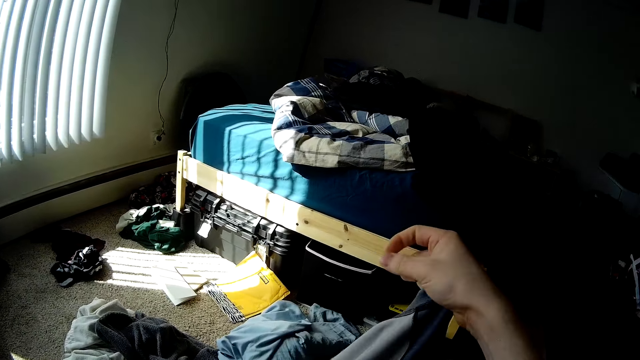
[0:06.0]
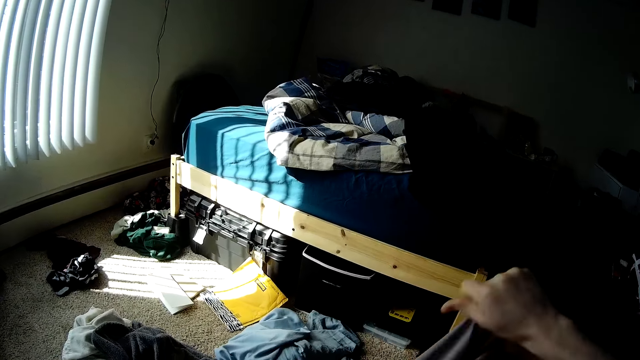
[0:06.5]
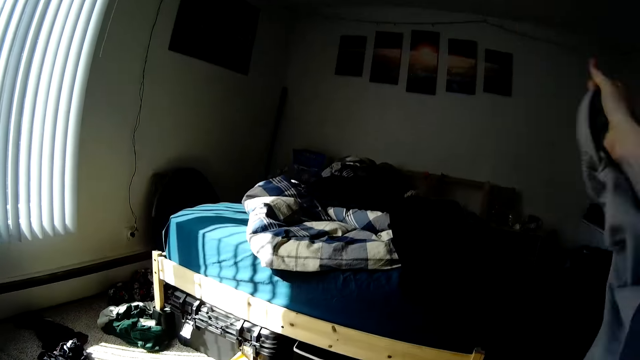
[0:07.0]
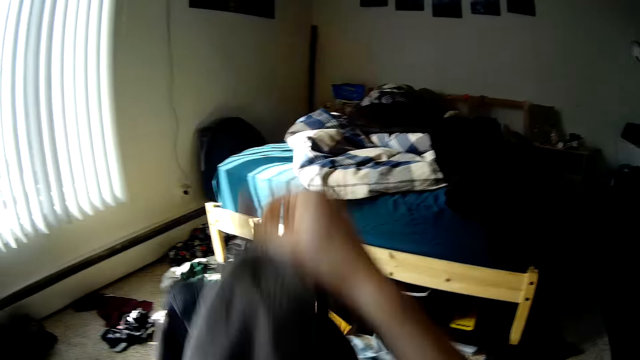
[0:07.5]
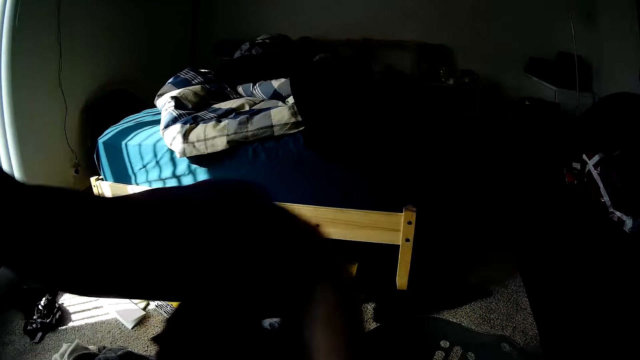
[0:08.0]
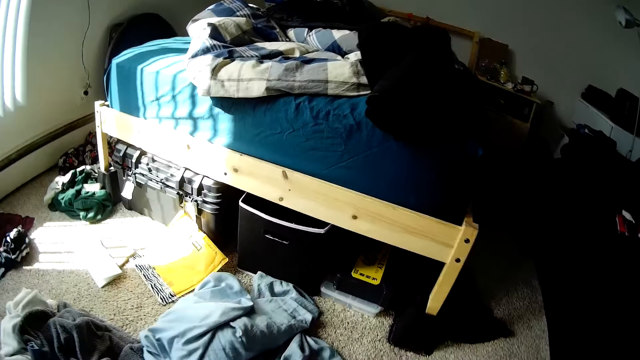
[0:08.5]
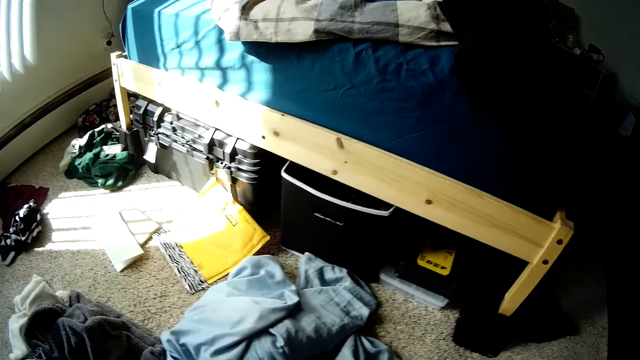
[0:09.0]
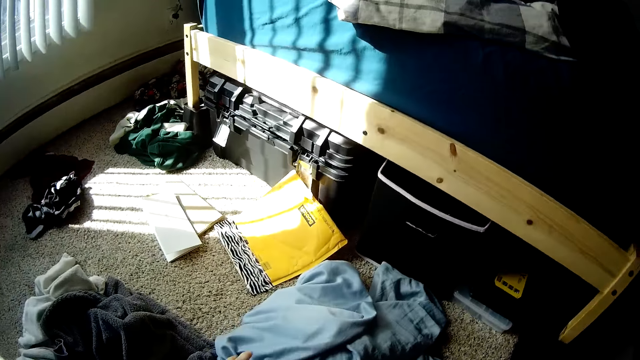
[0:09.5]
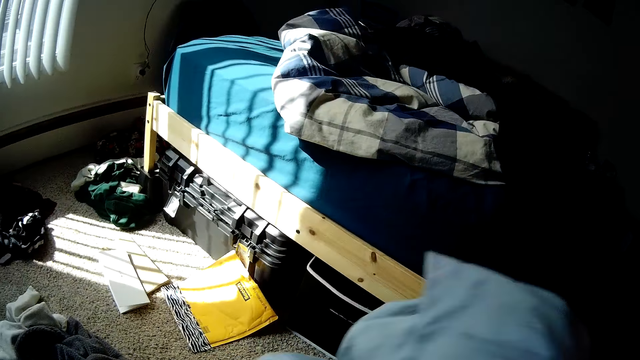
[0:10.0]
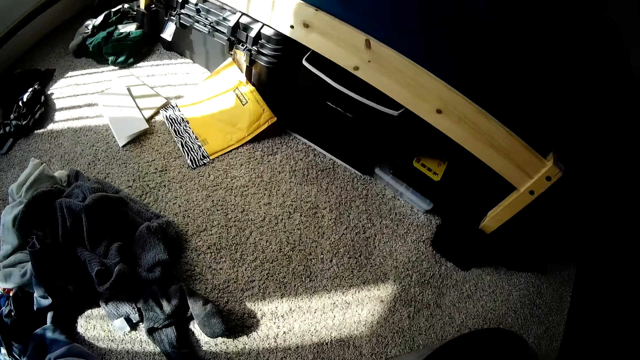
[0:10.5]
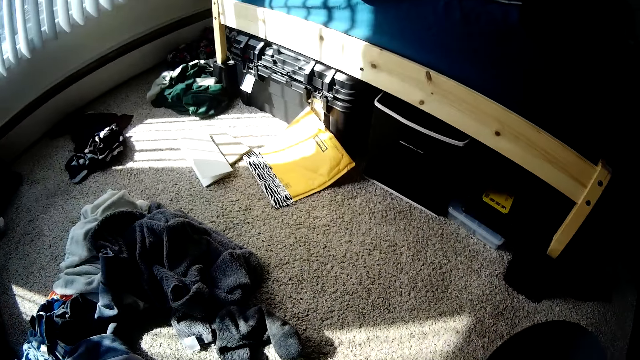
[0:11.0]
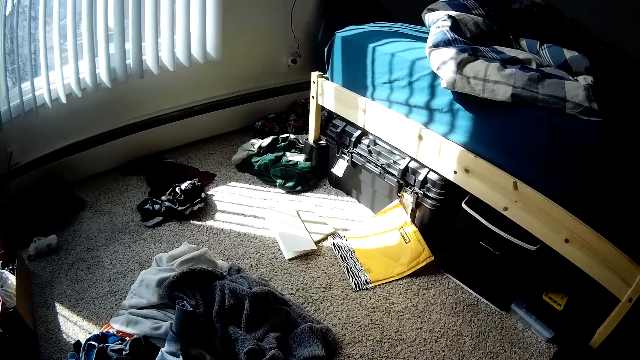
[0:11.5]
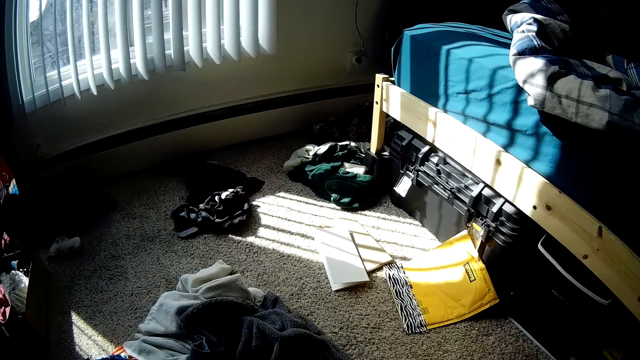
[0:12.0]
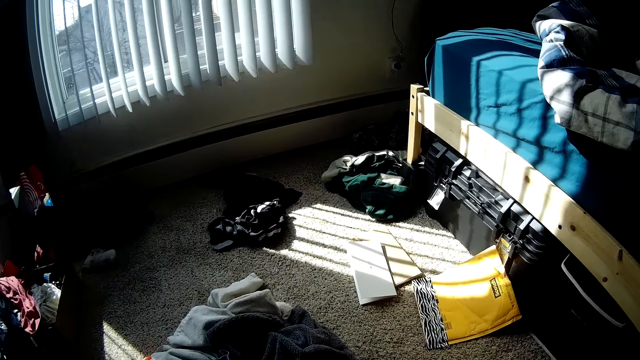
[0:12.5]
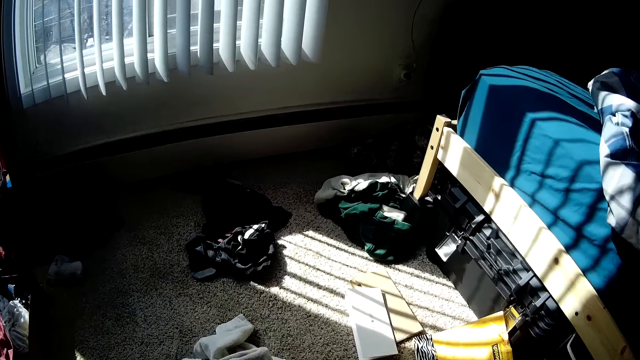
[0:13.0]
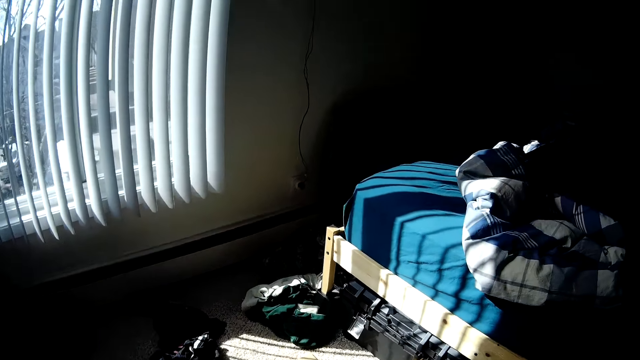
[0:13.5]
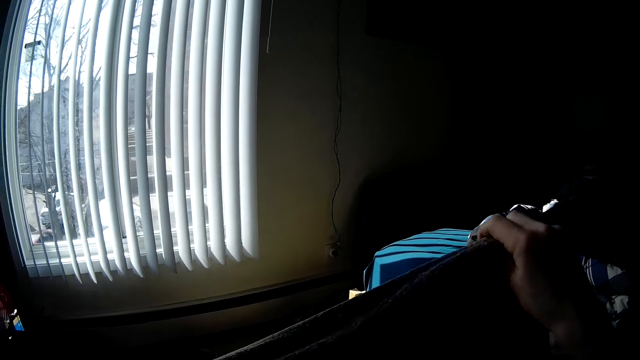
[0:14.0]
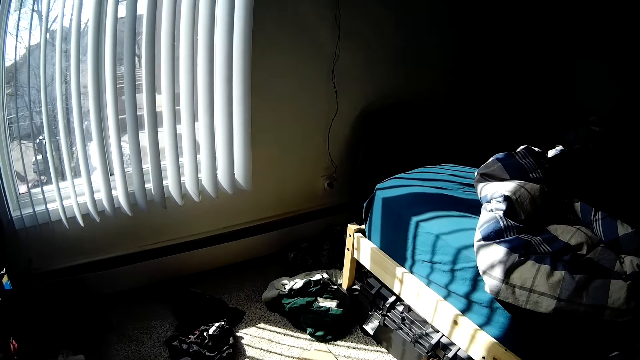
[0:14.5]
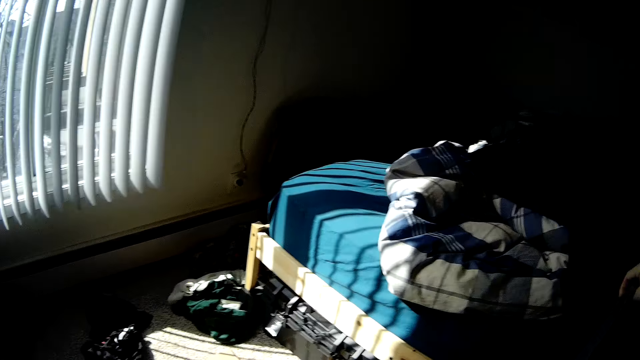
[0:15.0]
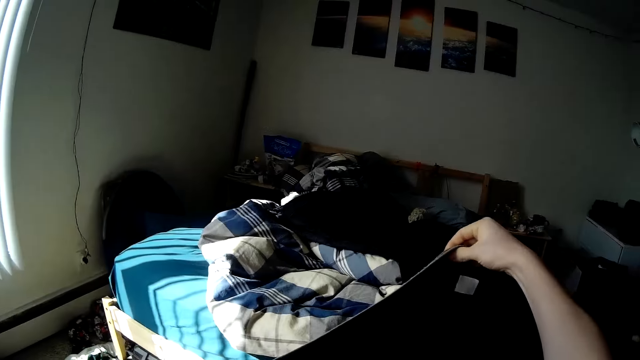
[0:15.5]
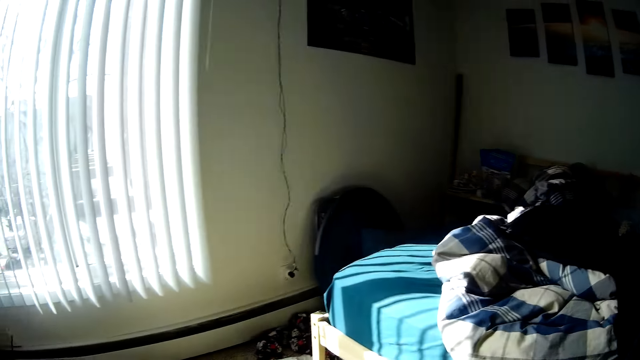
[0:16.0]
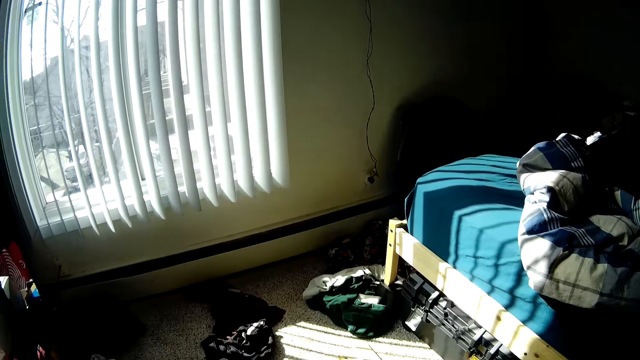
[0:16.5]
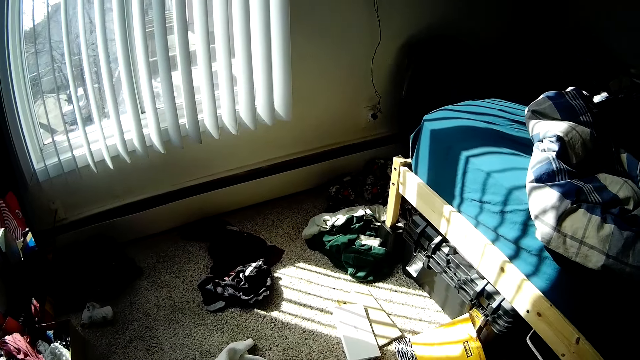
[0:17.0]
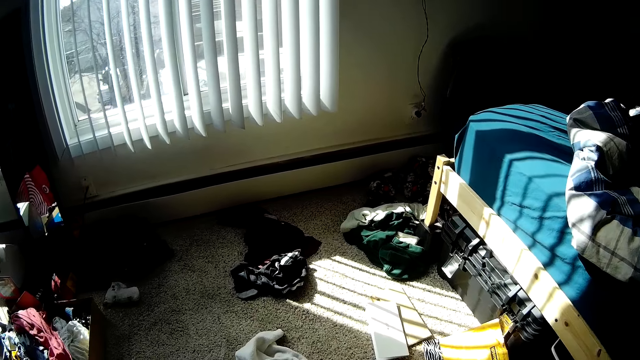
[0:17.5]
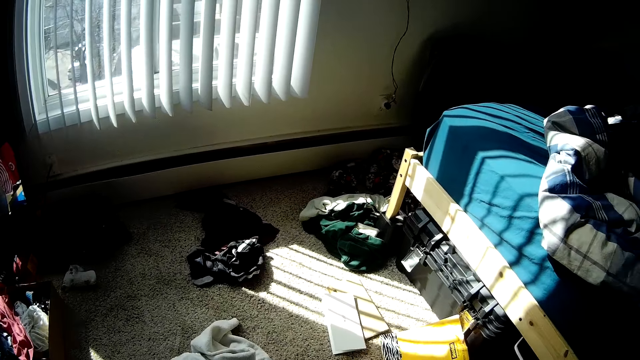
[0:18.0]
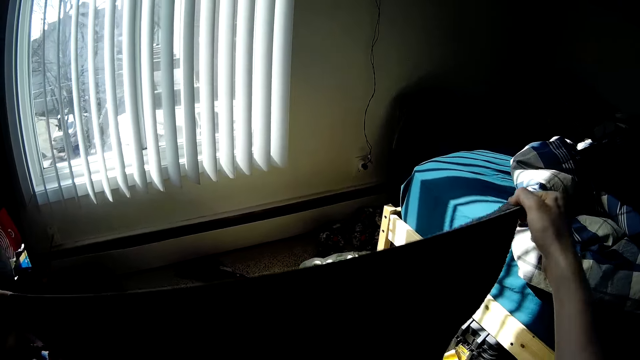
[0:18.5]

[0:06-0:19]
The camera wearer puts the cloth in the basket. He picks up the cloth with his right hand. He holds the cloth. He puts the cloth in the basket. He takes the cloth on the floor. He folds the cloth with both hands. He looks around the room.

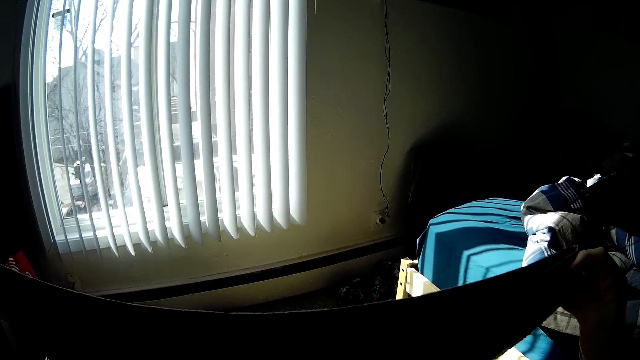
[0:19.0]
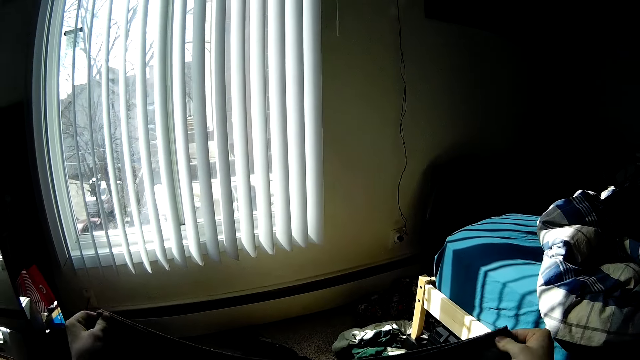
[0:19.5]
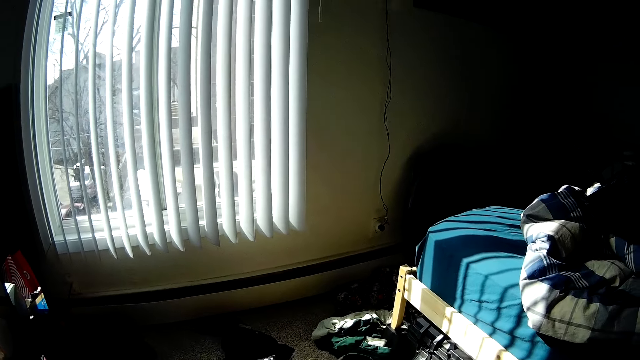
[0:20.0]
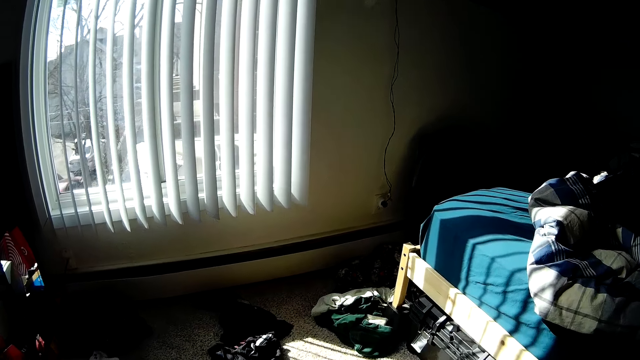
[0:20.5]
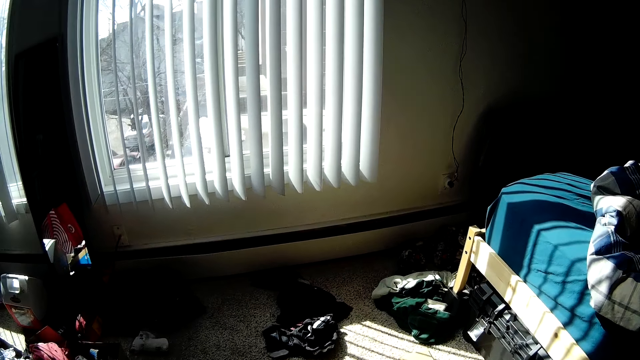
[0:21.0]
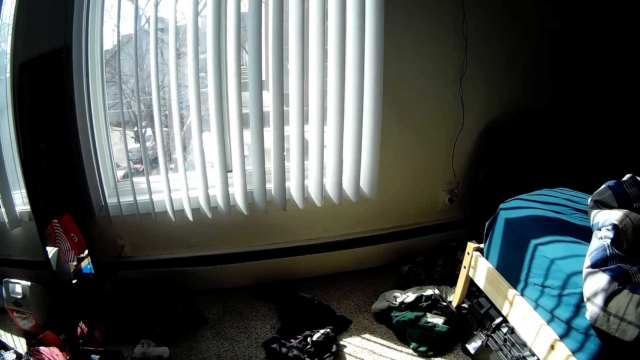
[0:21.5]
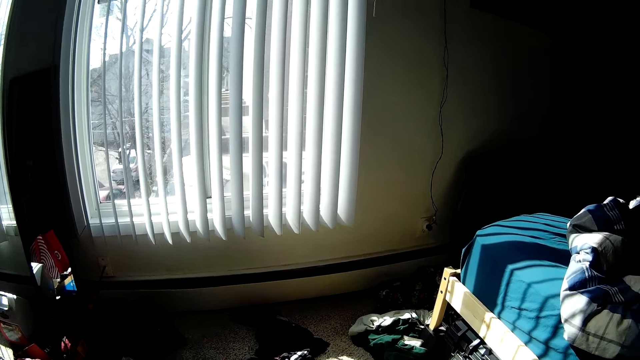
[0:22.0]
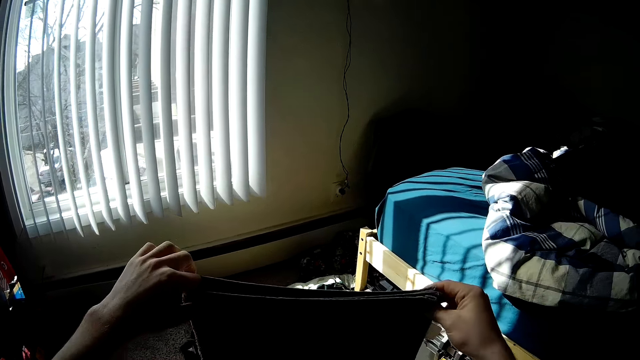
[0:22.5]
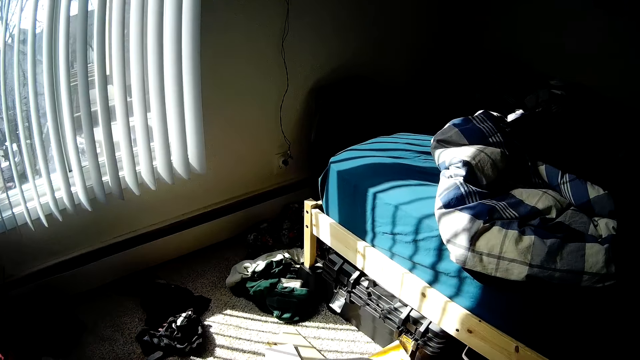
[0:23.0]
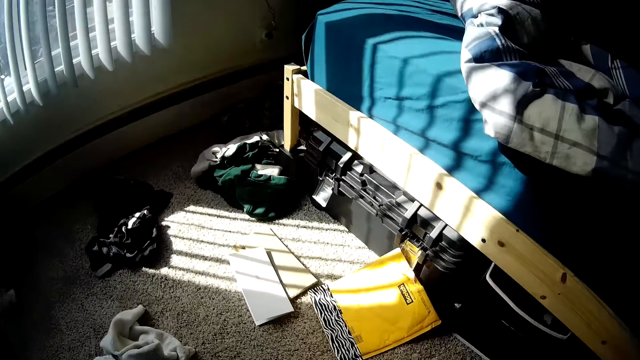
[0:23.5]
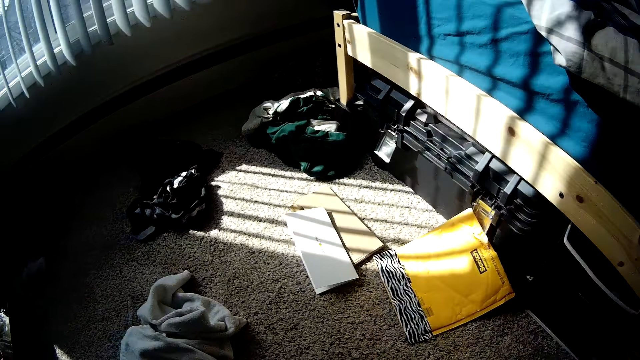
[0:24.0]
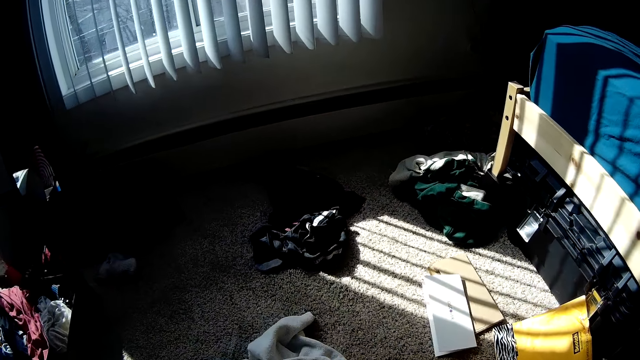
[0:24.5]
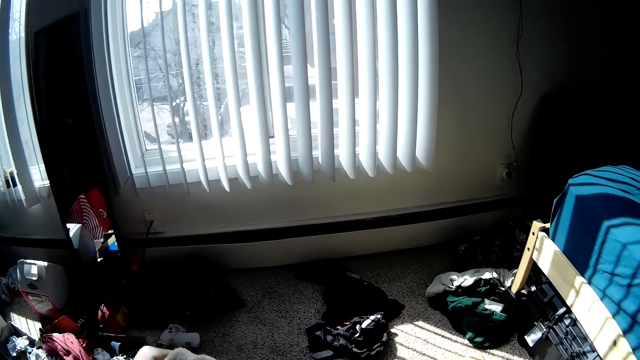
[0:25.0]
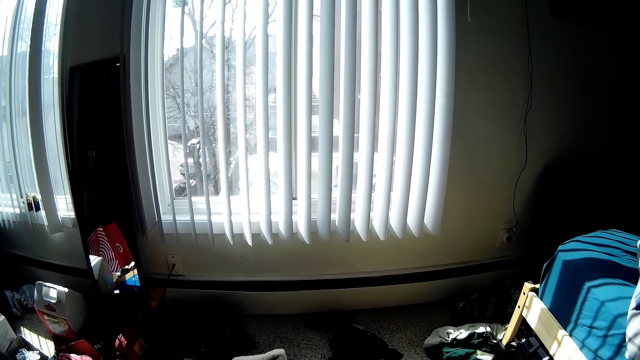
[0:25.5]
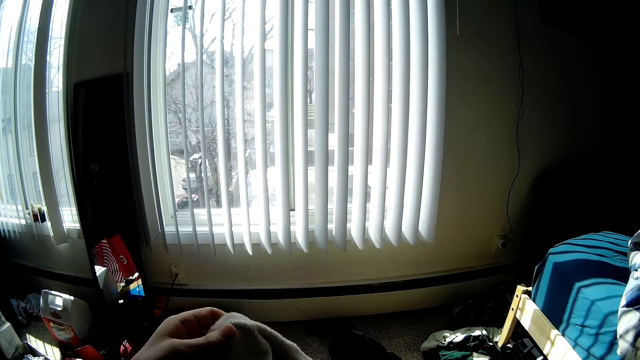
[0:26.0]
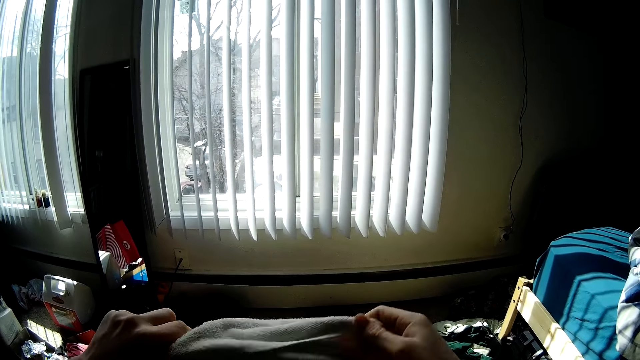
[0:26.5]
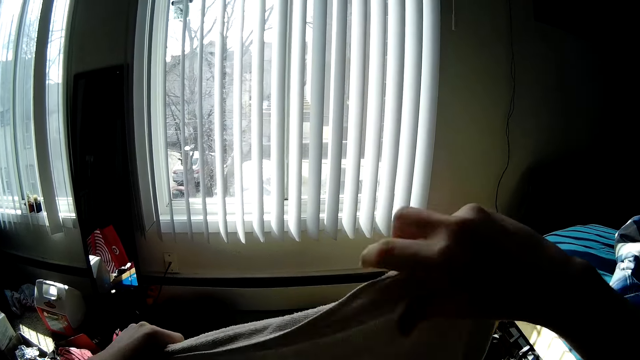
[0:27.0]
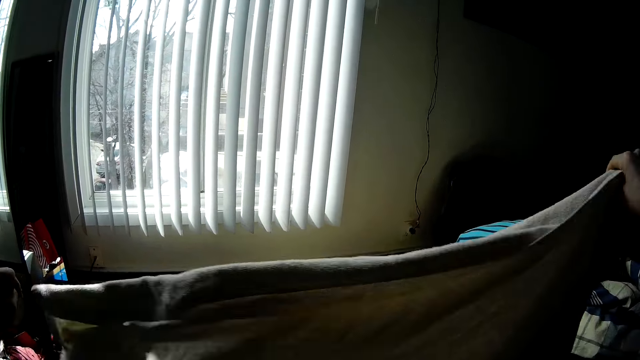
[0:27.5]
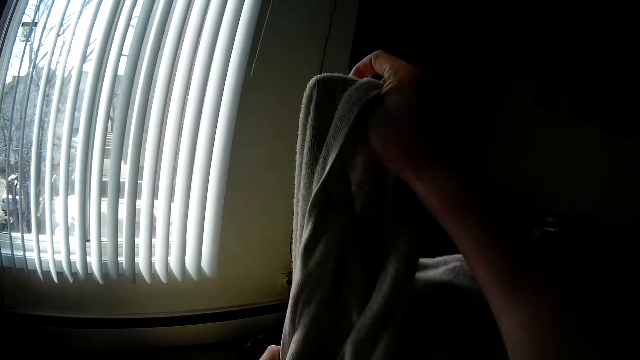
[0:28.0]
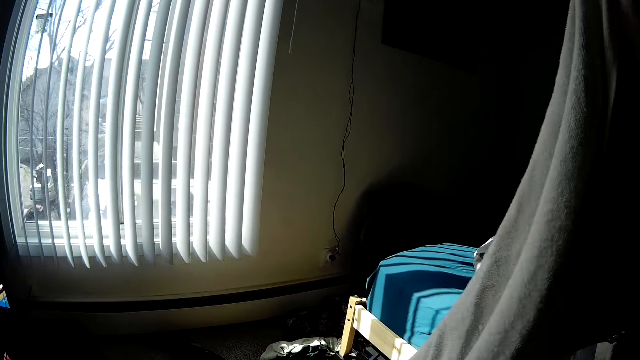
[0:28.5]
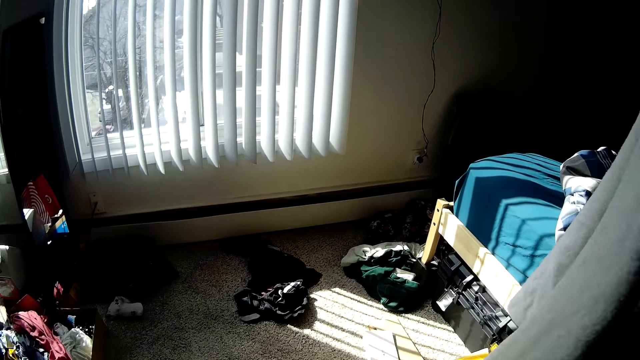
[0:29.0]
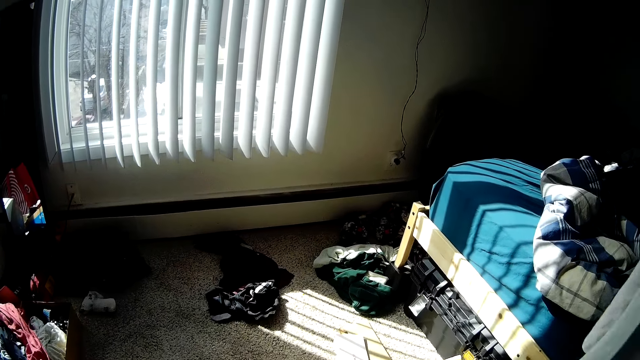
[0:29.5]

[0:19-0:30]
The camera wearer folds the cloth. They put down the cloth. They hold the cloth. They fold the cloth.
